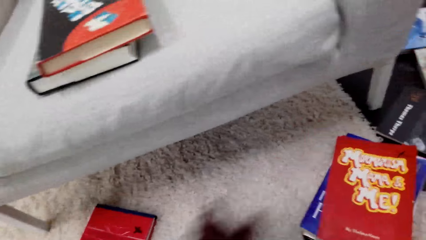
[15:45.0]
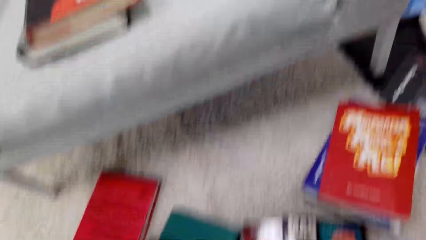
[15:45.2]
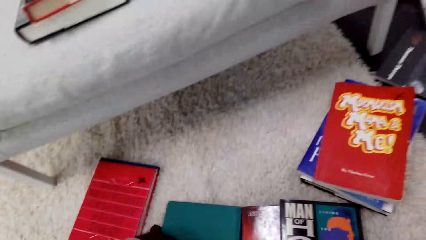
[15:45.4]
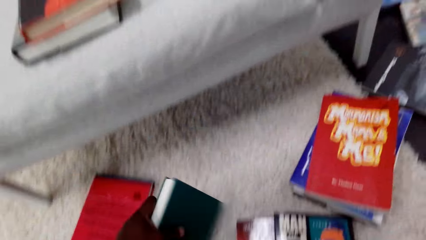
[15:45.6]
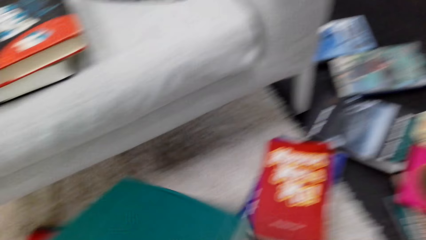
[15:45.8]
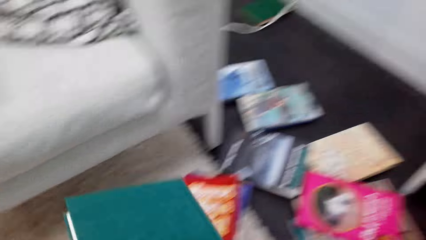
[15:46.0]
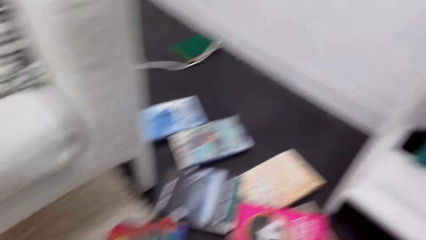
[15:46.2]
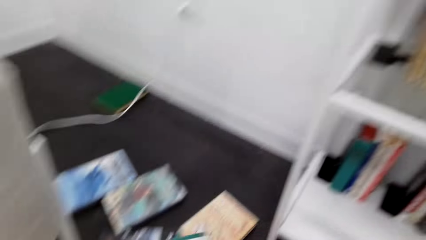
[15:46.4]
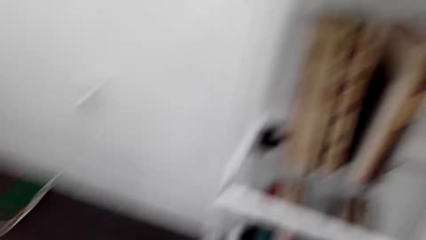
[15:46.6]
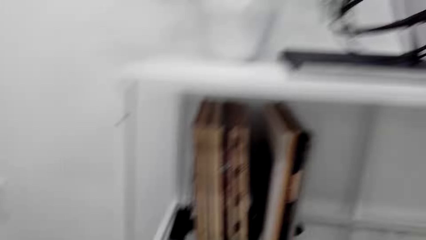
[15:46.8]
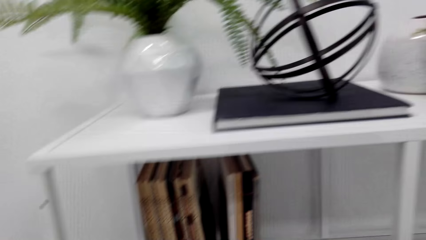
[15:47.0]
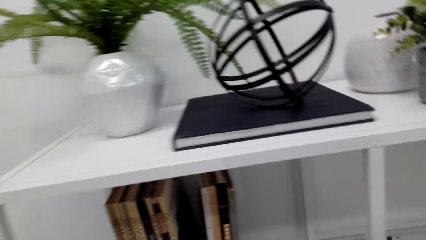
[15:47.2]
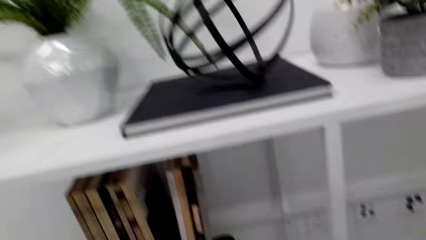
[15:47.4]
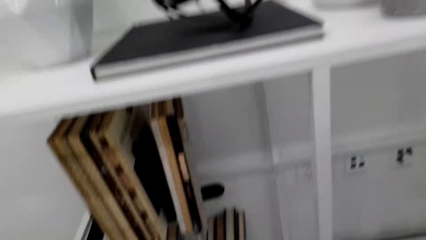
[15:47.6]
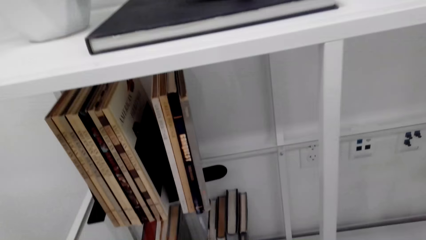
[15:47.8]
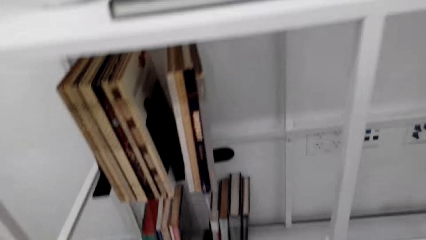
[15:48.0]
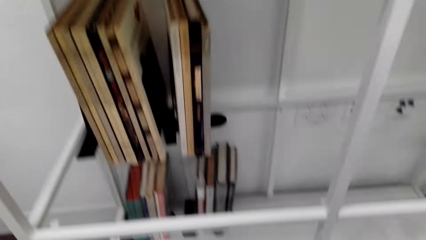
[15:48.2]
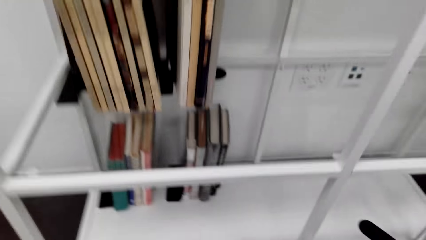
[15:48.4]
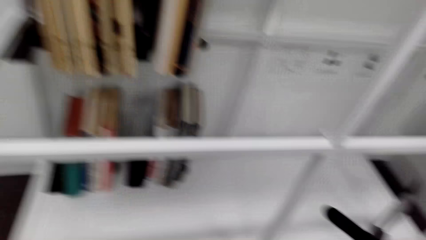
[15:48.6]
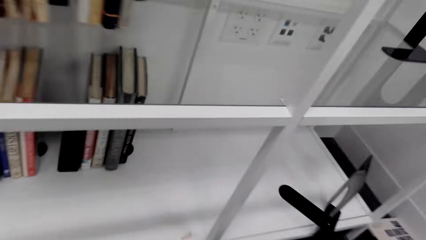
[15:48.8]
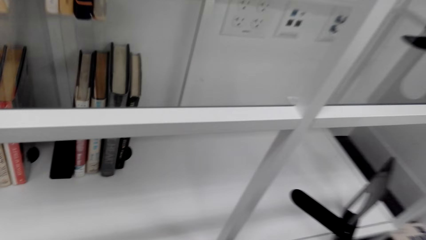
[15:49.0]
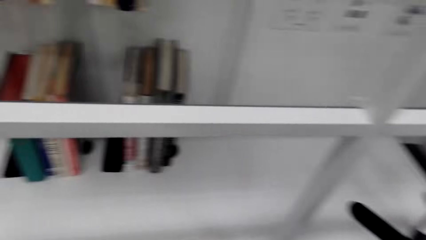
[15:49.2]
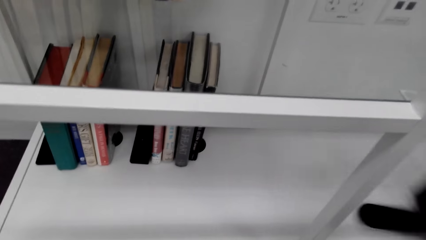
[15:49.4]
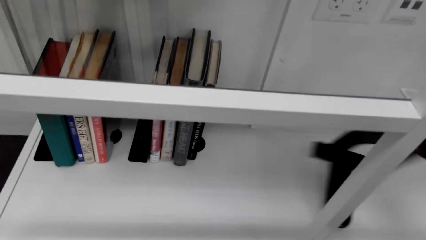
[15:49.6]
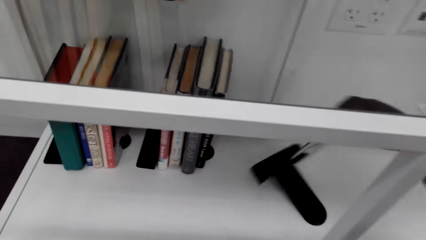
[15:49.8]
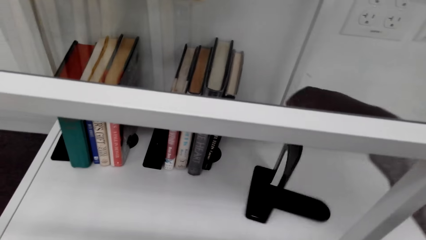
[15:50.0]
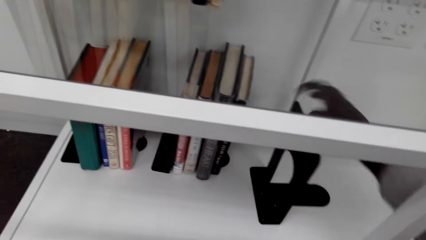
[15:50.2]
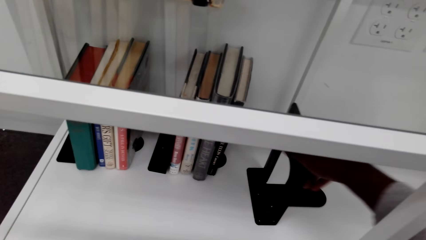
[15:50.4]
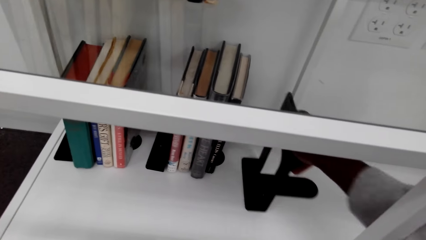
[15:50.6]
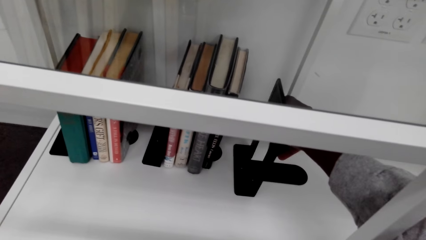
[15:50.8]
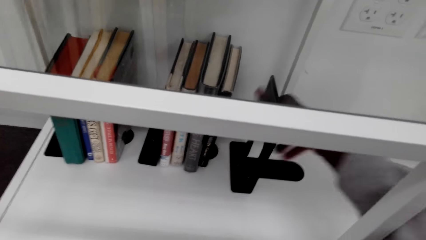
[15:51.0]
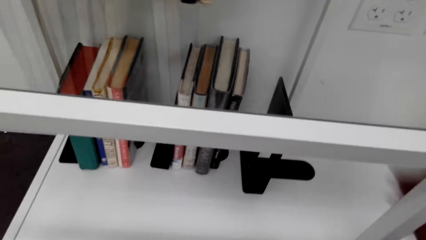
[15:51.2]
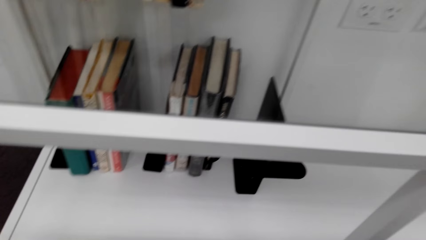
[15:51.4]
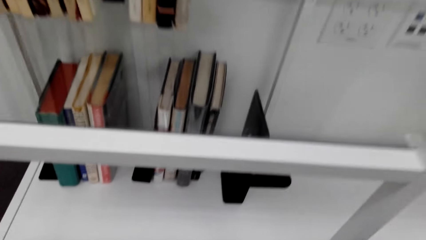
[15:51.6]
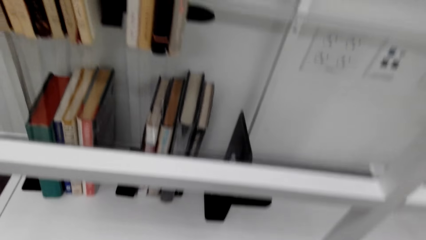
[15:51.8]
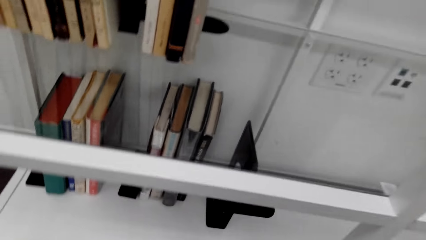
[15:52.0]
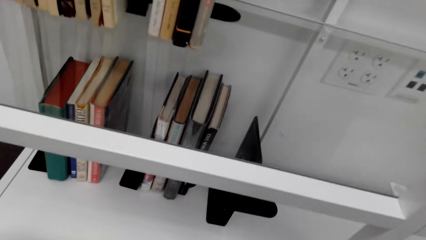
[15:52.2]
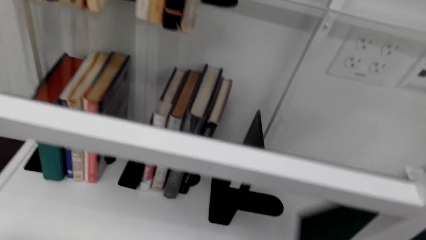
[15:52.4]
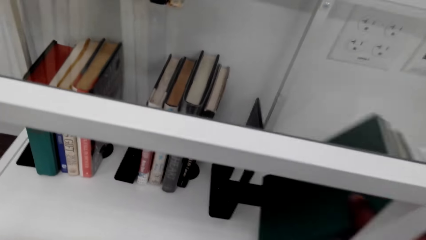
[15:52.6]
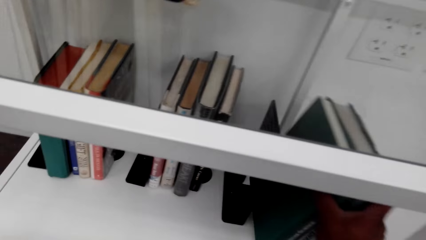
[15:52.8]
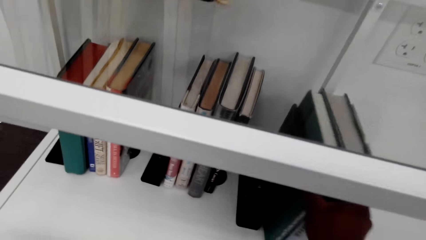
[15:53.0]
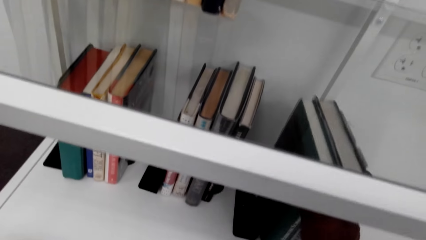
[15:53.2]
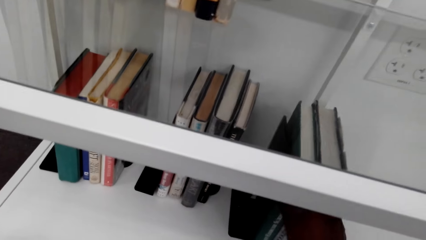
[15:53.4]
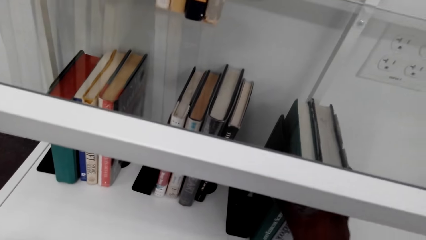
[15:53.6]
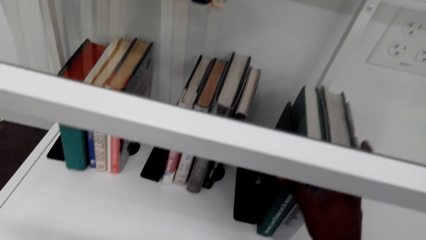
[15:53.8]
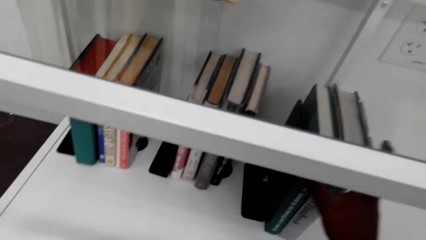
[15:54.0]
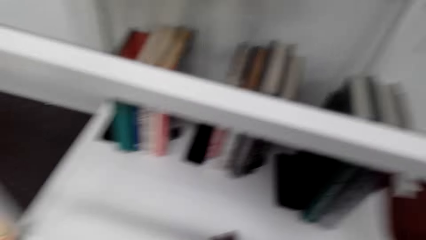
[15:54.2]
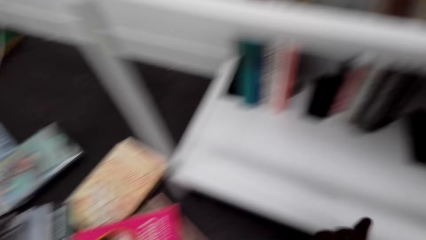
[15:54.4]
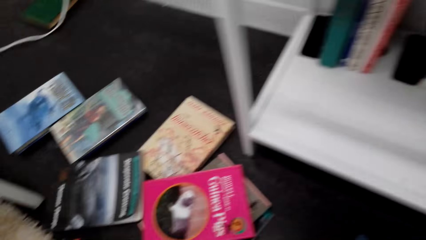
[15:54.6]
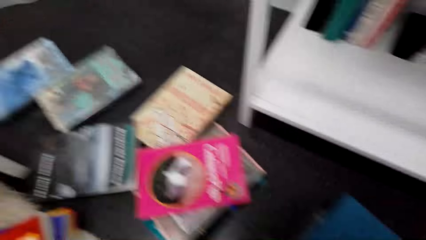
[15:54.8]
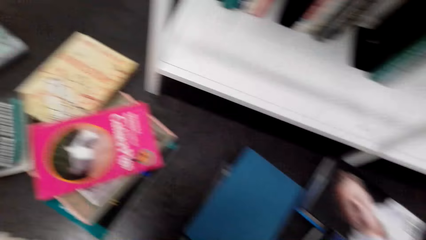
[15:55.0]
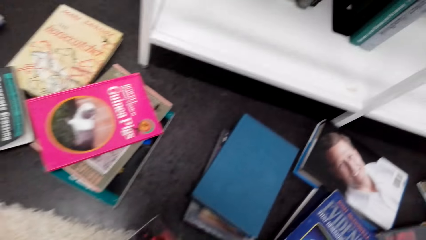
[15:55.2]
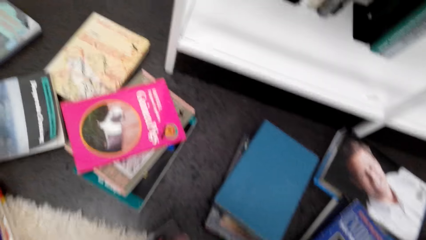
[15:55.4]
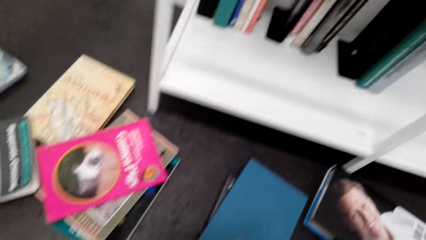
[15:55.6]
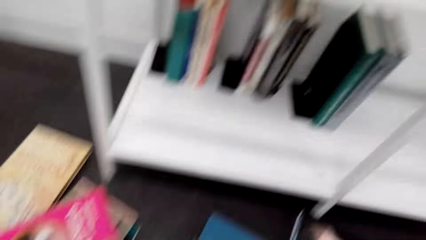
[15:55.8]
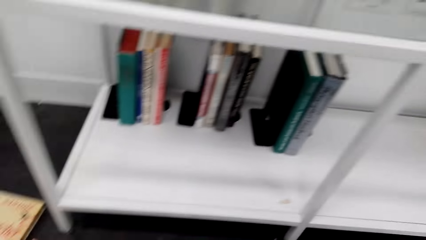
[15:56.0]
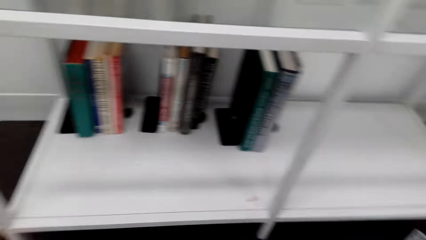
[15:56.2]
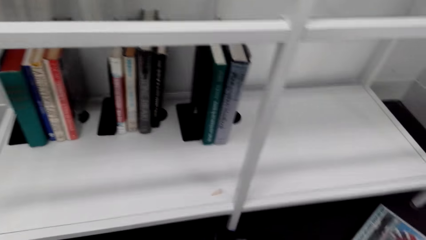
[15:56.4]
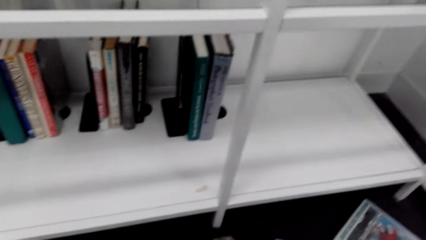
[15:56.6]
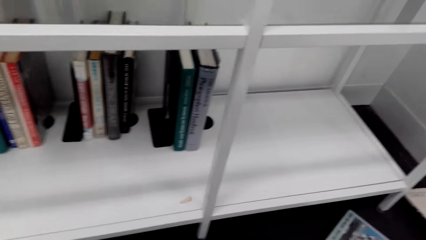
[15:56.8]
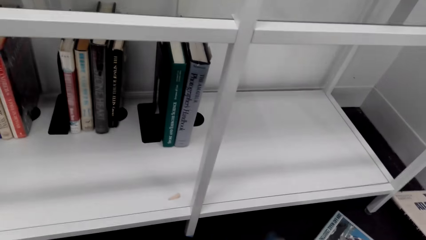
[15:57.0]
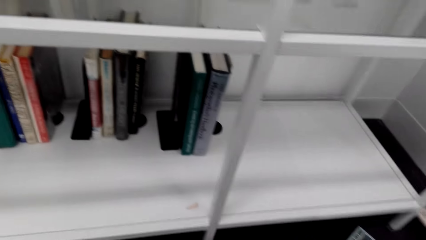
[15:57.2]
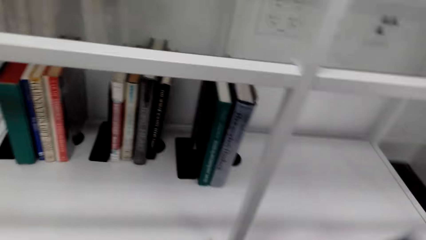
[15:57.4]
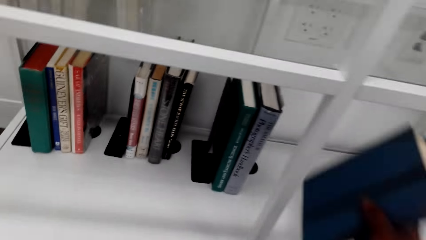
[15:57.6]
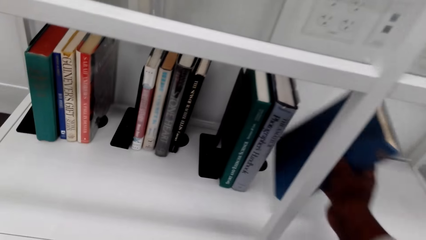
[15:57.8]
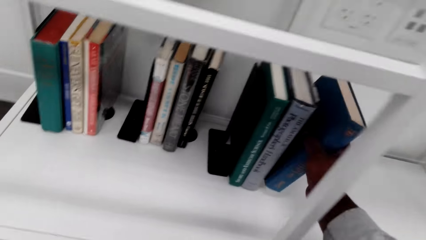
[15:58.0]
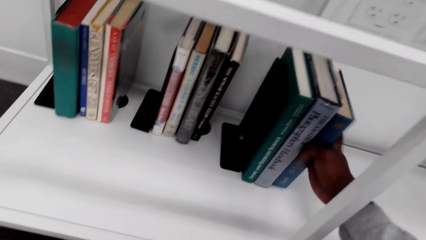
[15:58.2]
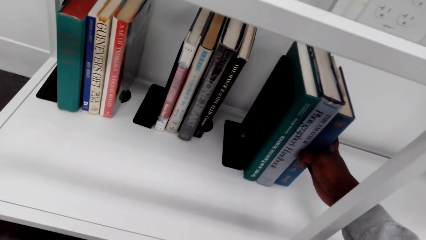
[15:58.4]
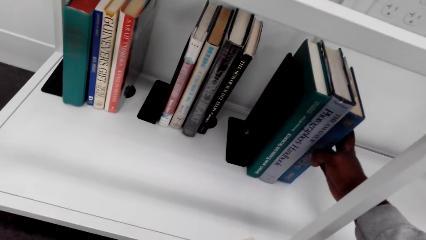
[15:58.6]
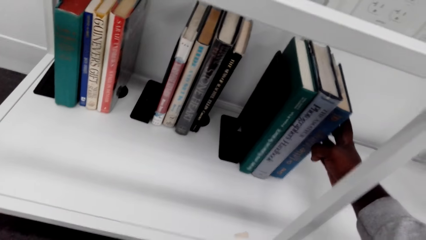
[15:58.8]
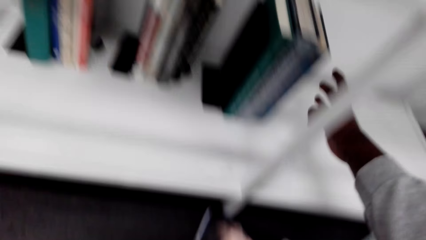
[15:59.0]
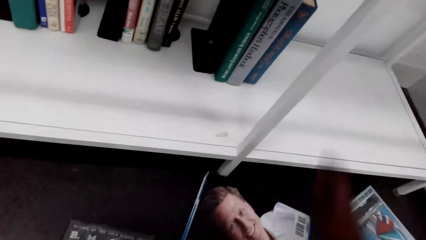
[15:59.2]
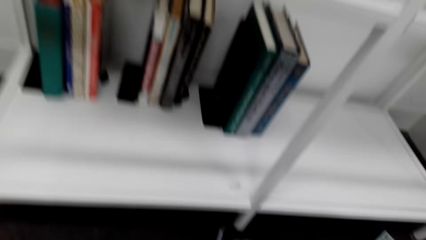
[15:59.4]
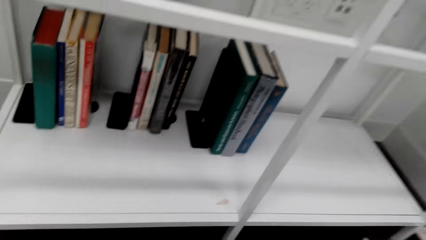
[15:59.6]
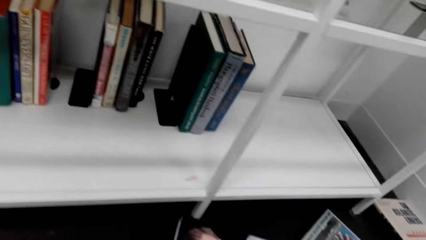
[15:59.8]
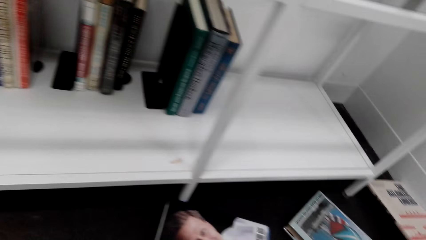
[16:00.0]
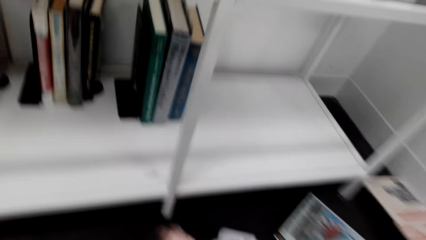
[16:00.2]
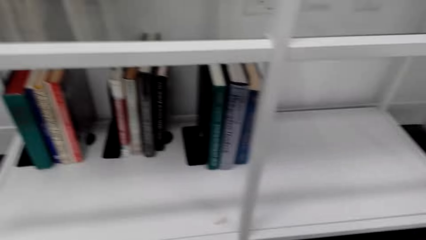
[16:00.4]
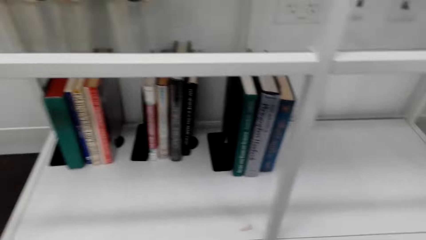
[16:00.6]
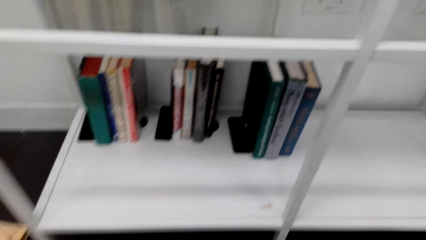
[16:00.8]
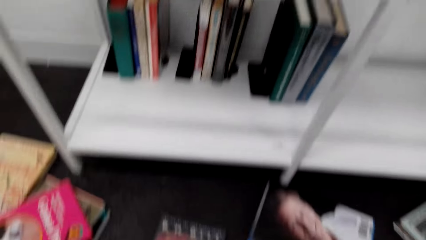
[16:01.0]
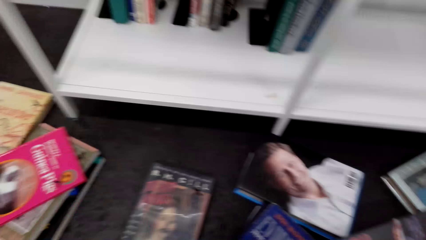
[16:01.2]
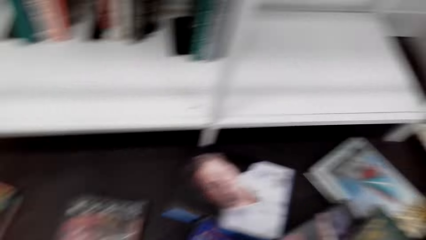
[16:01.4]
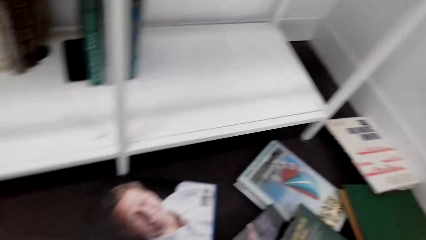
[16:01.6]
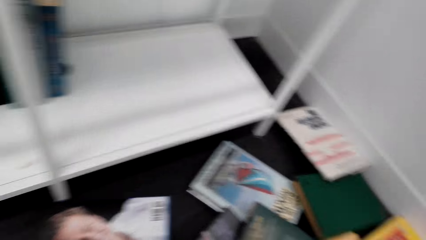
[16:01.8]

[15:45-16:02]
The camera wearer picks a book. They adjust the book easel on the shelf. They put the books on the book easel or book end stand. They look around the floor. They place a book in a bookshelf.
